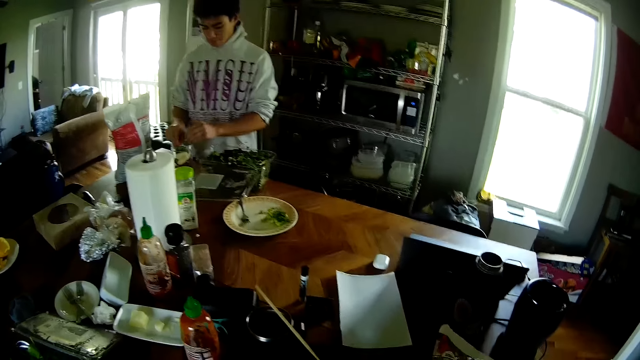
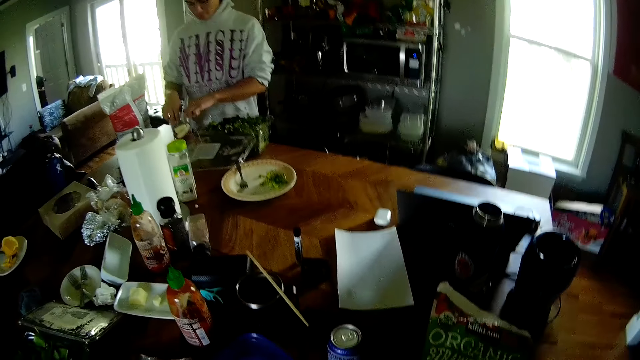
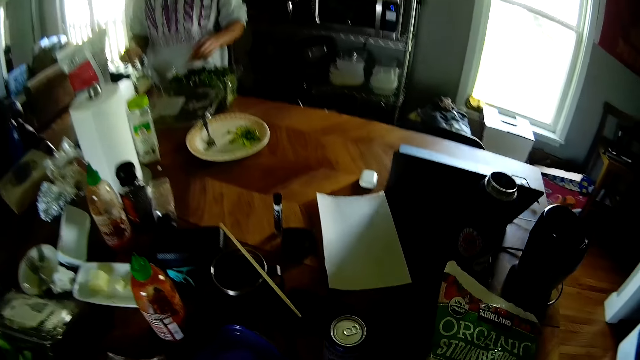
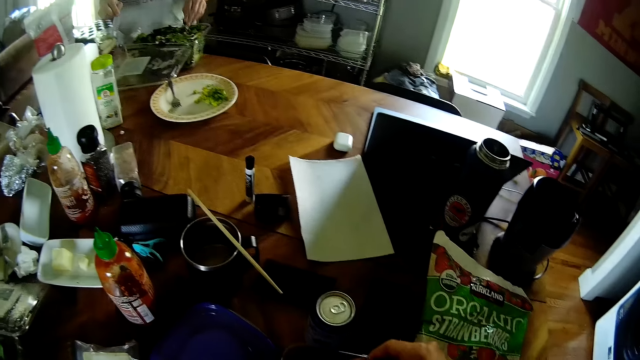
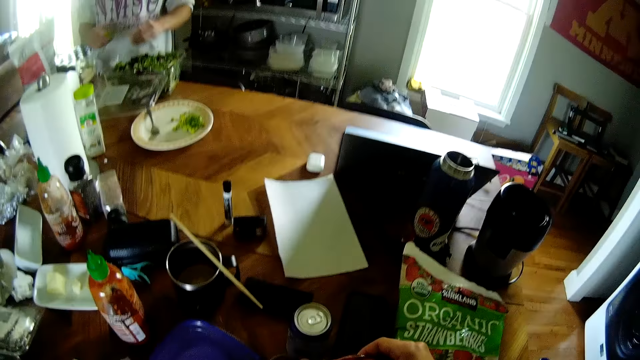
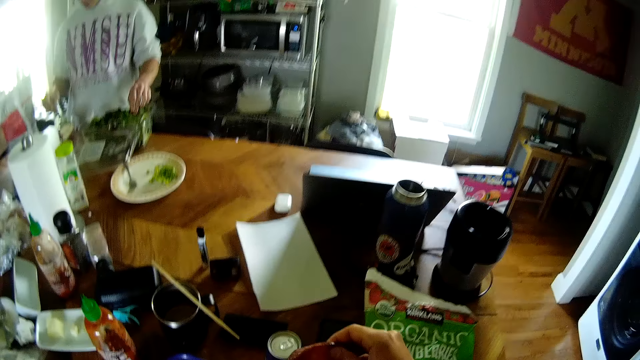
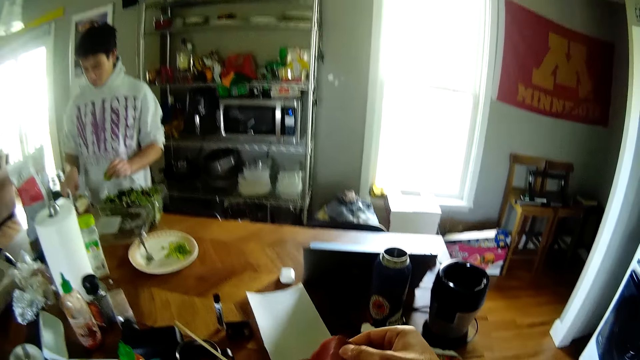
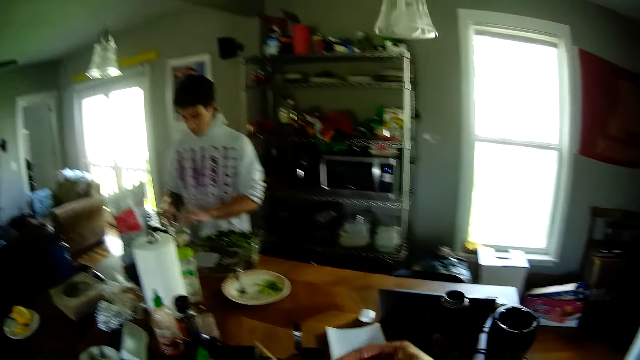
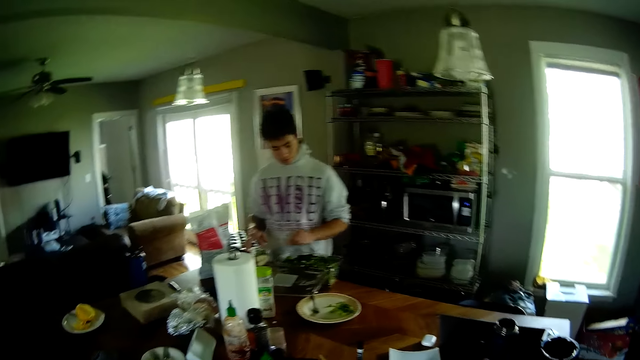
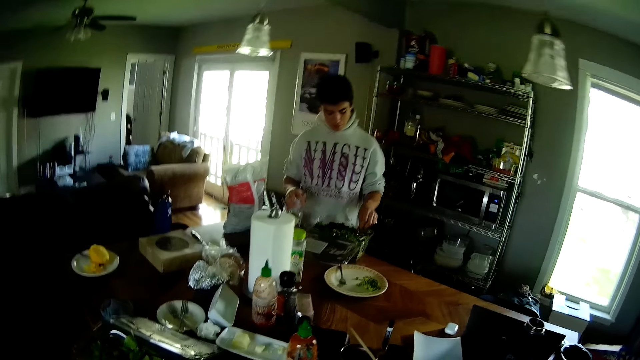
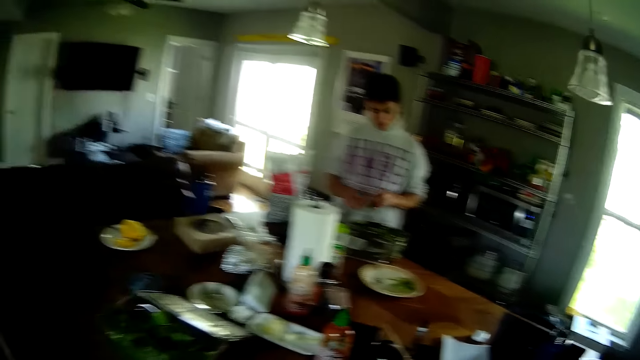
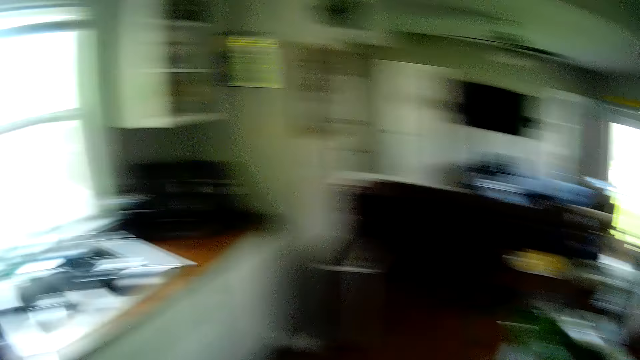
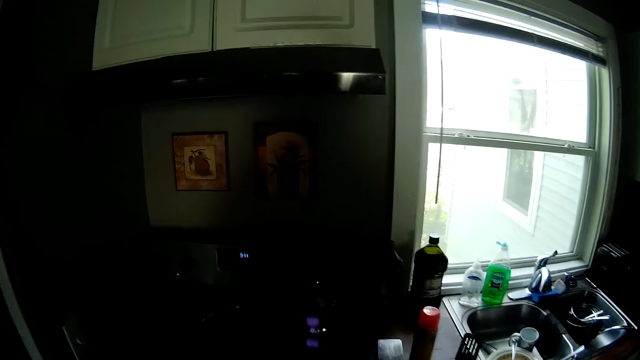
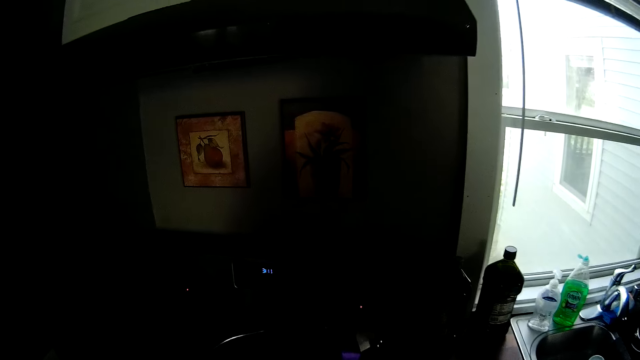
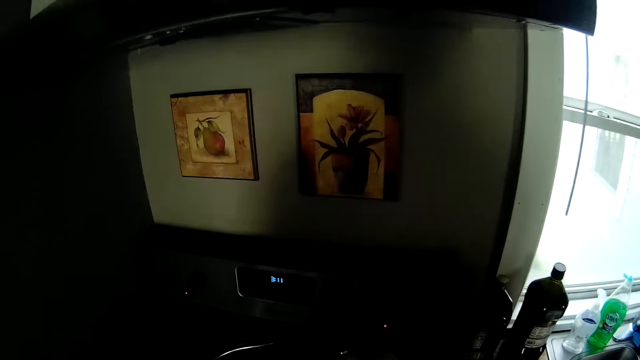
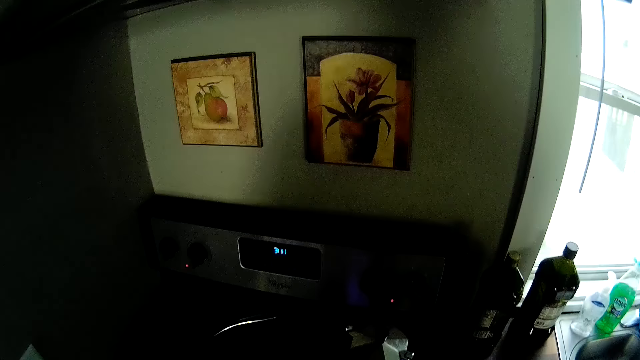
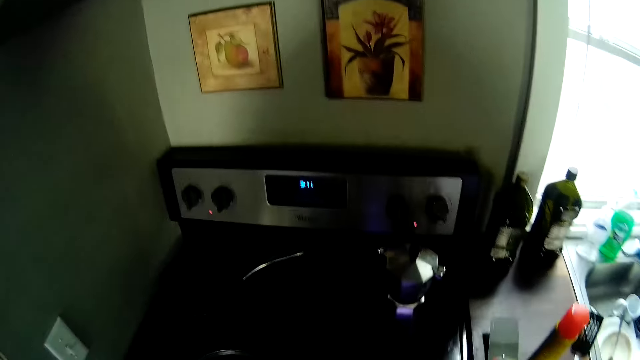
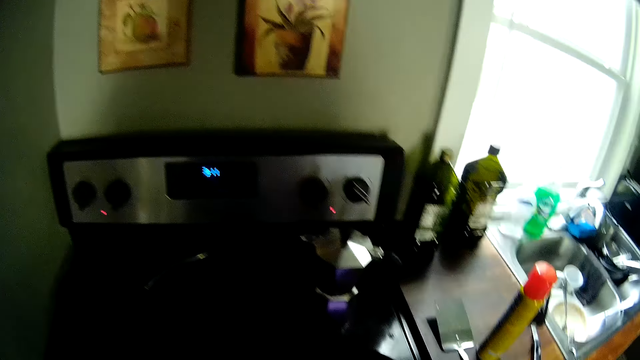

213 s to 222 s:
The man picks some vegetables from the plastic into the blender cup with both hands. The man does this repeatedly.

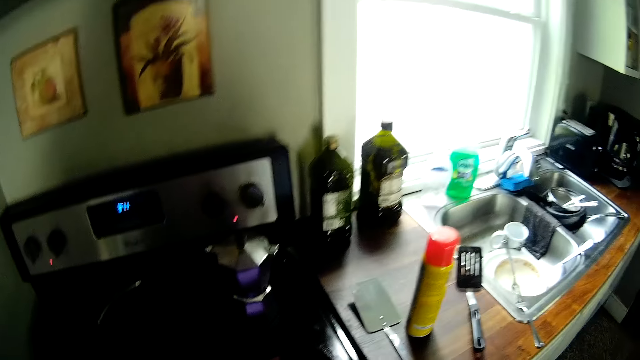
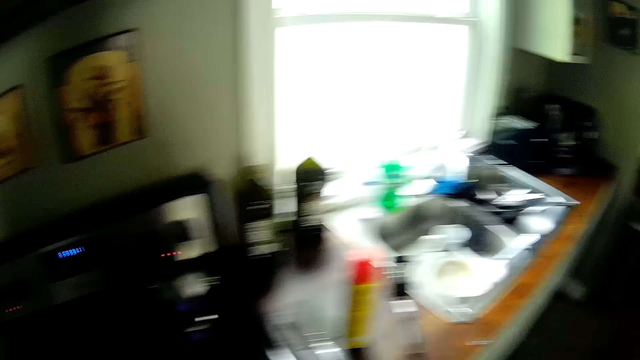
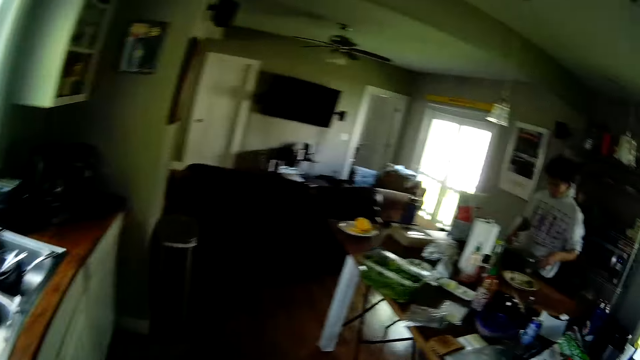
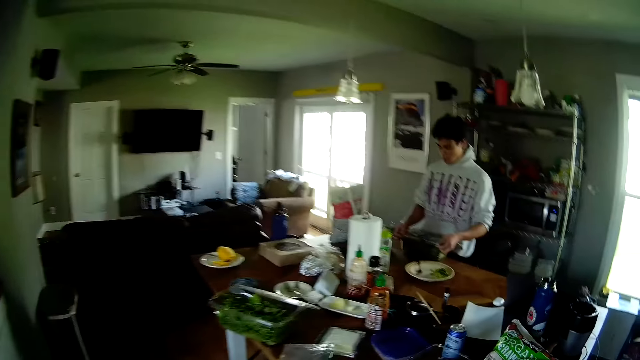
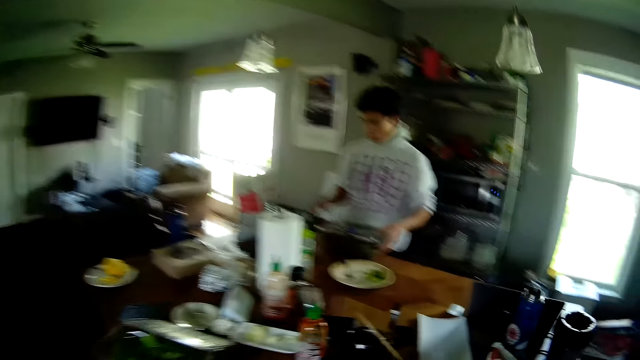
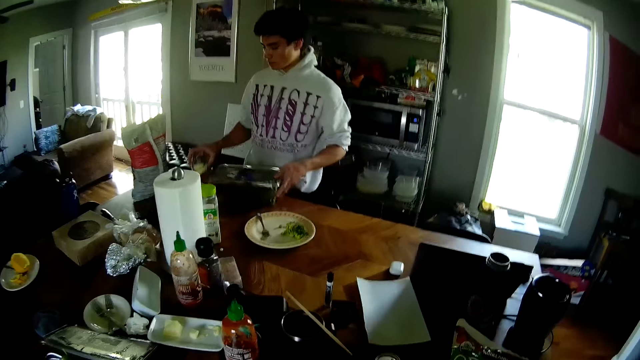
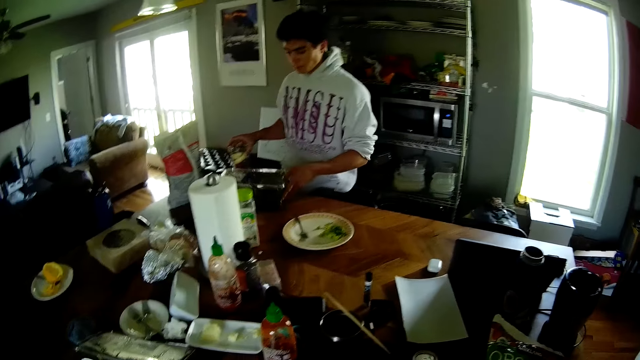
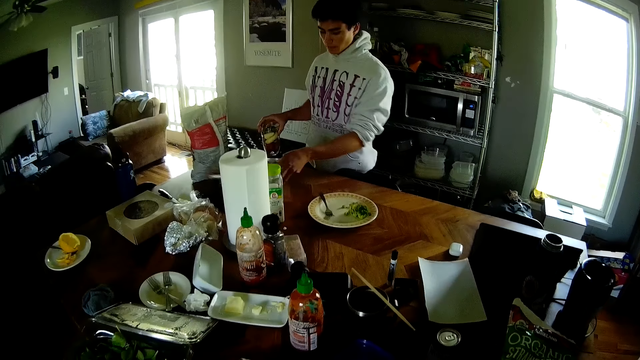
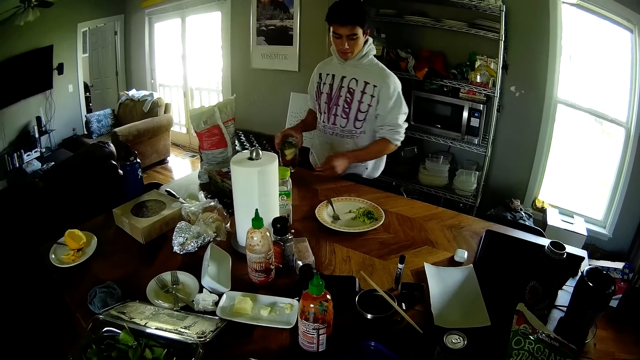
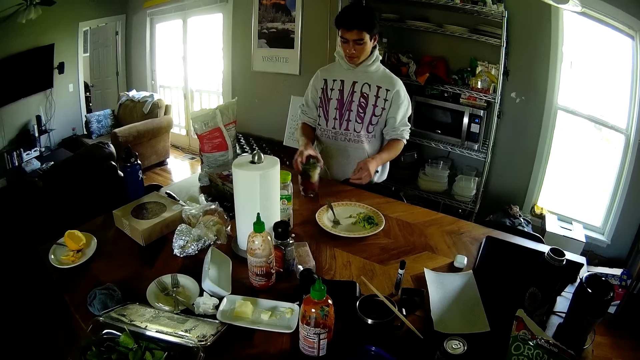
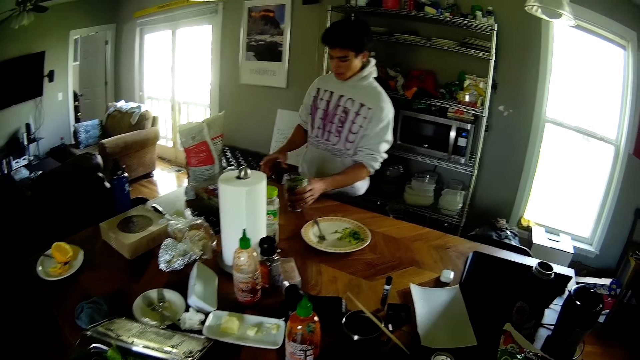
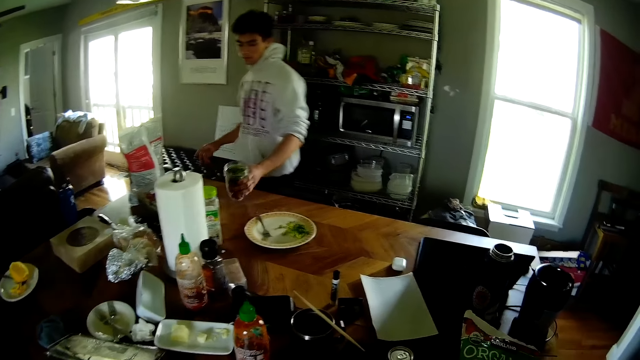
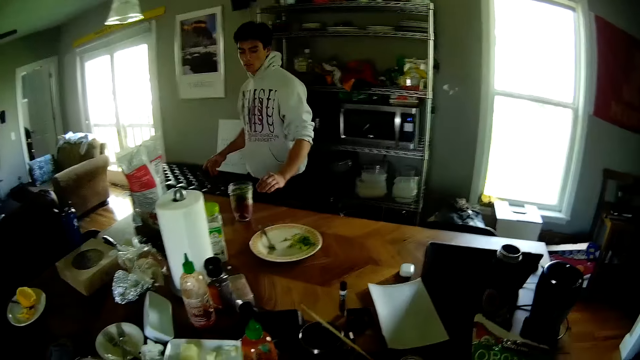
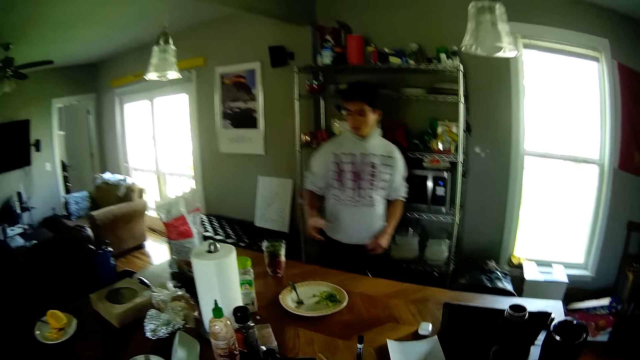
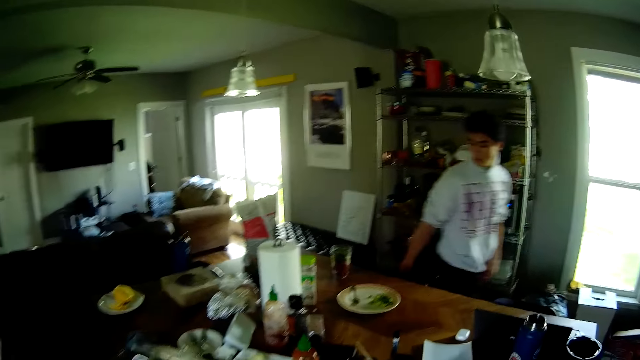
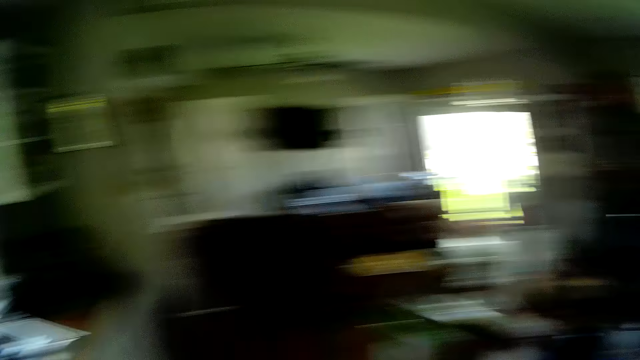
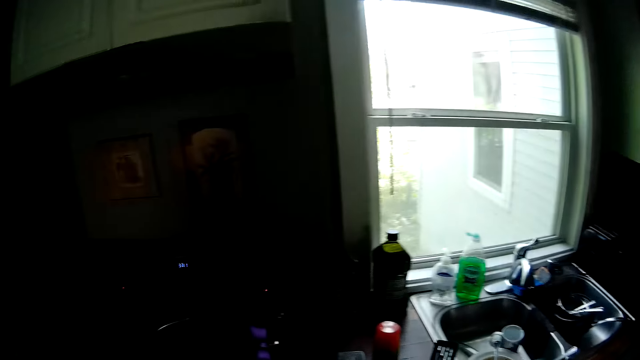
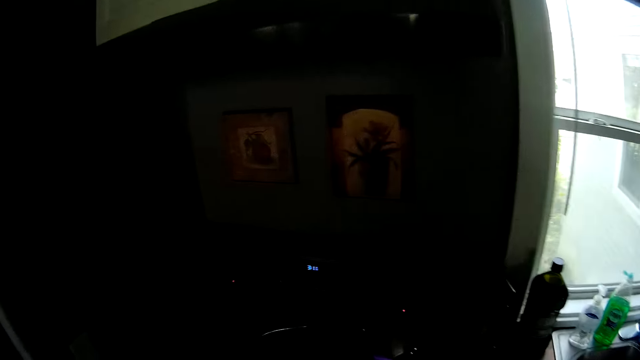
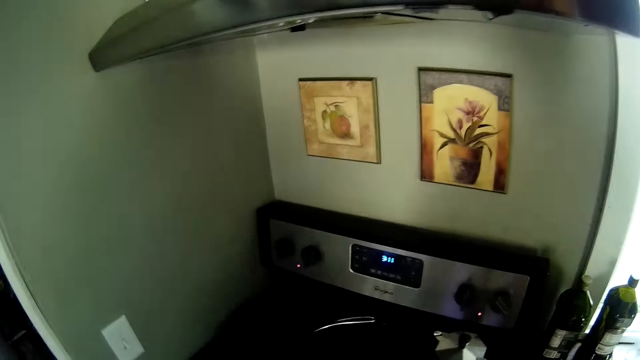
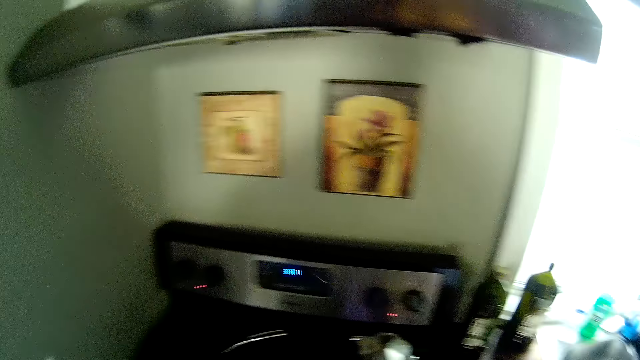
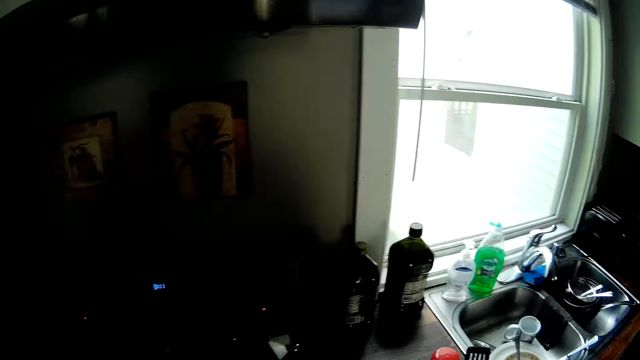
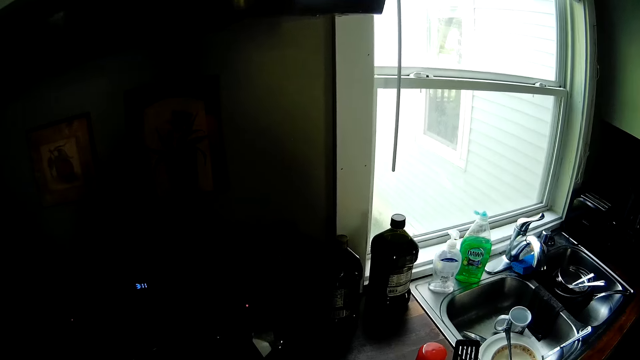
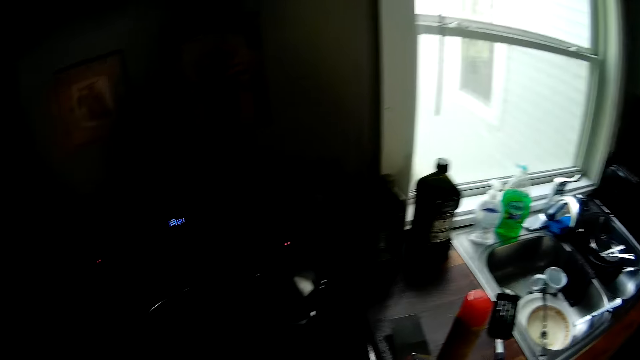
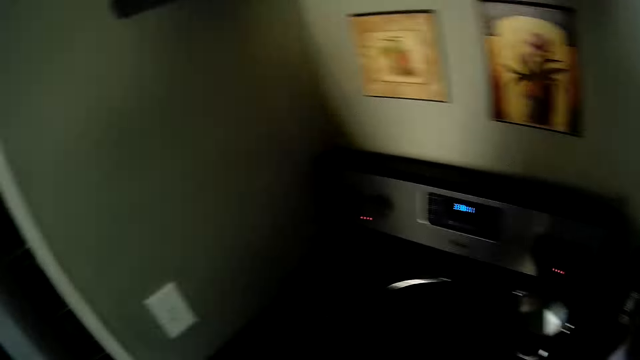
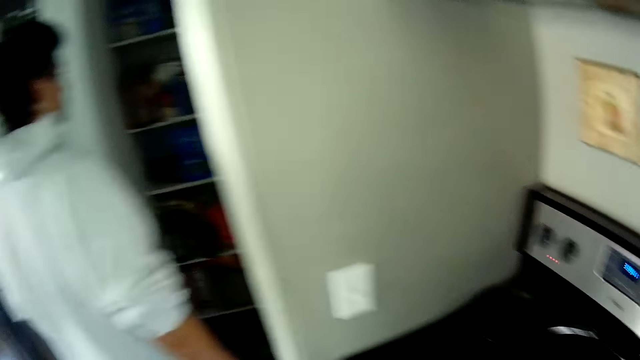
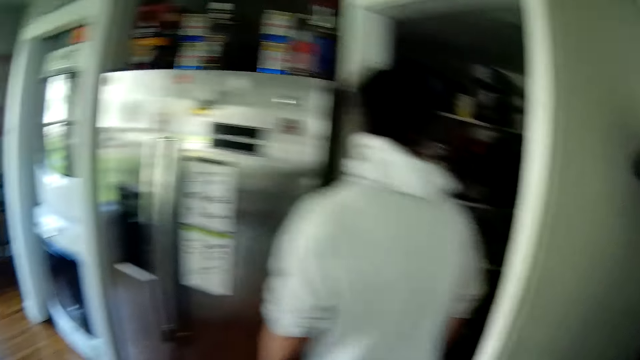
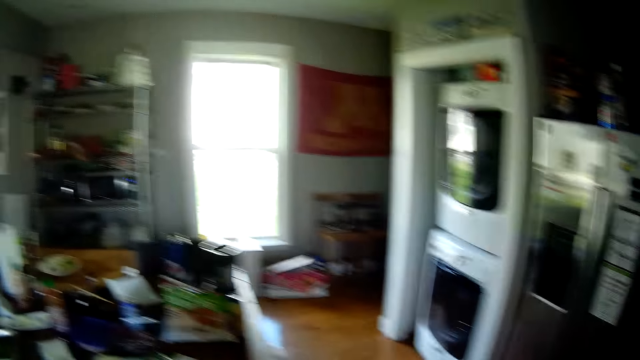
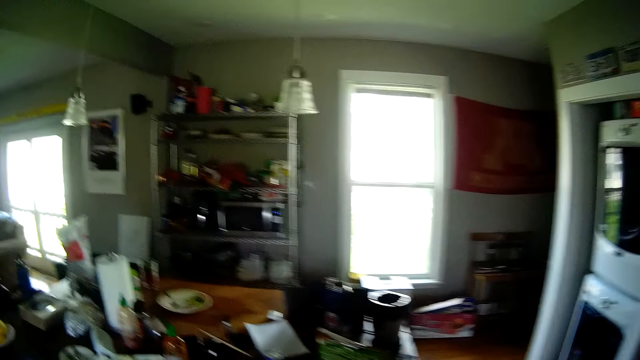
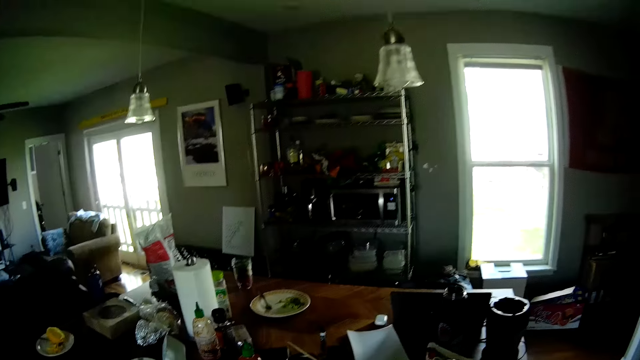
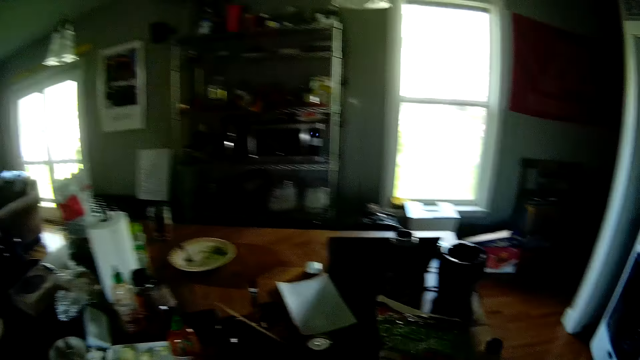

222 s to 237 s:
The man covers the plastic of vegetables with both hands. The man carries the blender cup from the dining table with his right hand. The man pushes the plastic of vegetables on the dining table with his left hand. The man moves away a tin. The man places the blender cup in his right hand on the dining table. The man carries the blender cup from the dining table with his left hand. The man places the blender cup in his left hand on the dining table. The man walks to a pantry. The camera wearer converses with the man.
